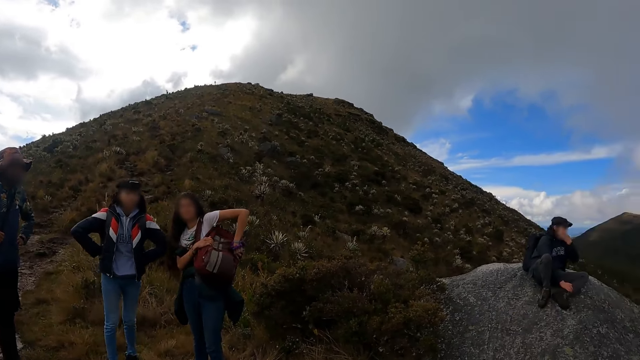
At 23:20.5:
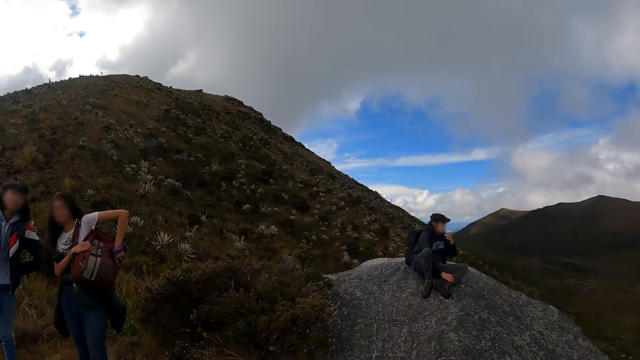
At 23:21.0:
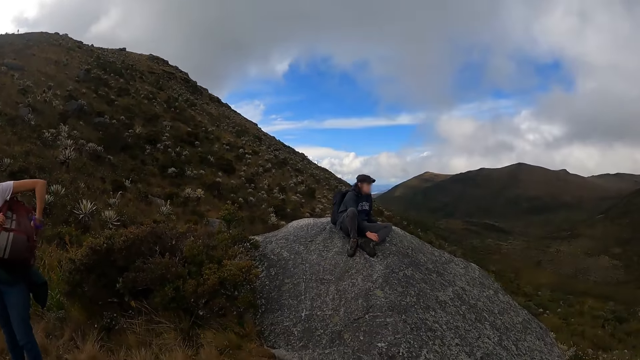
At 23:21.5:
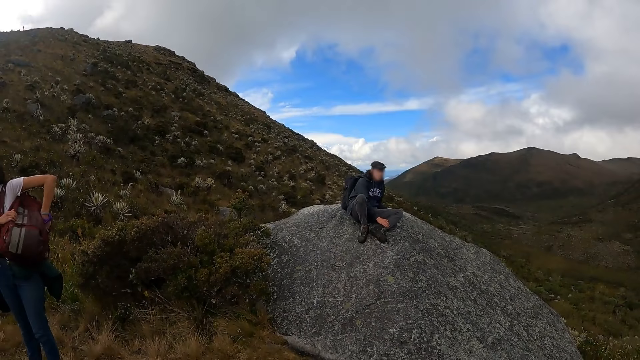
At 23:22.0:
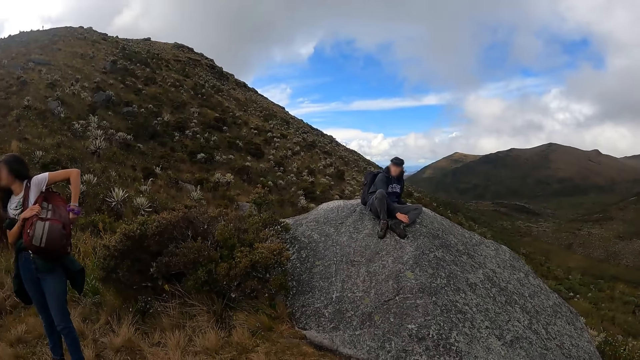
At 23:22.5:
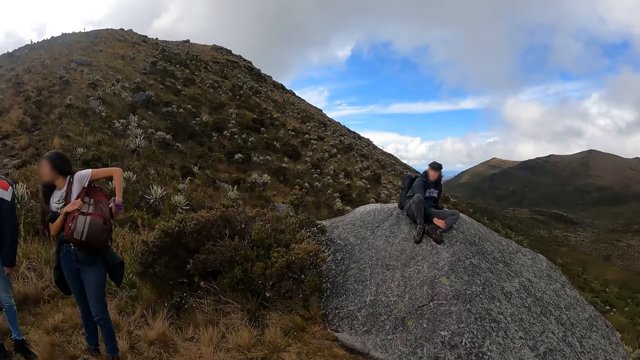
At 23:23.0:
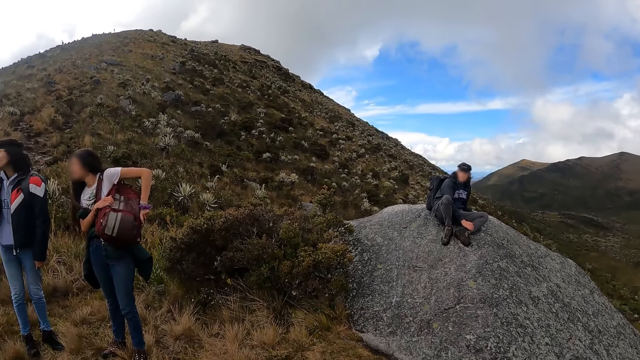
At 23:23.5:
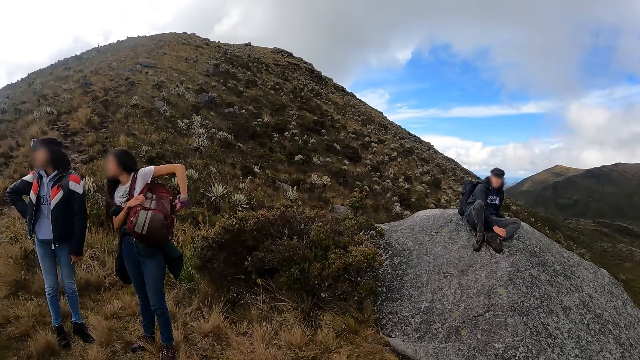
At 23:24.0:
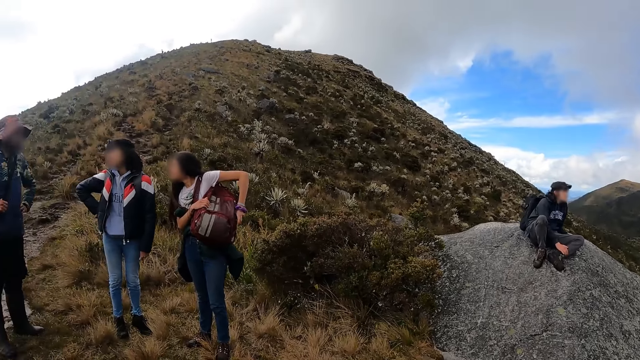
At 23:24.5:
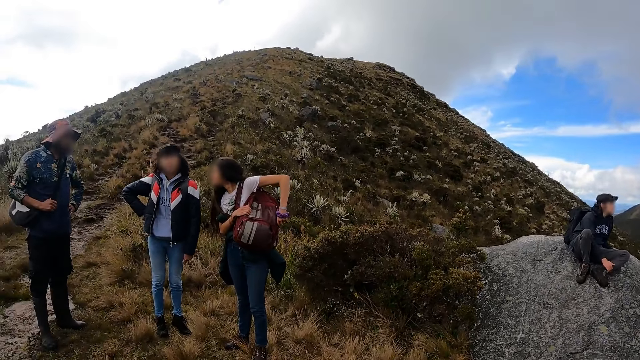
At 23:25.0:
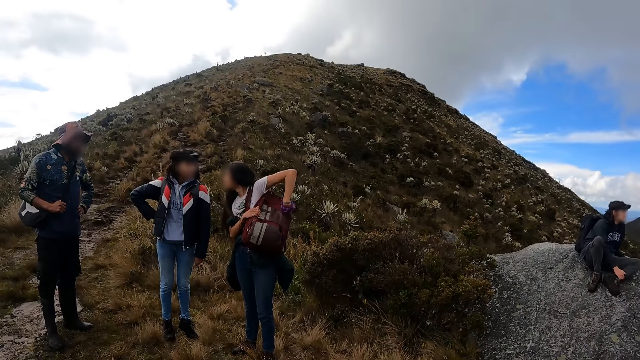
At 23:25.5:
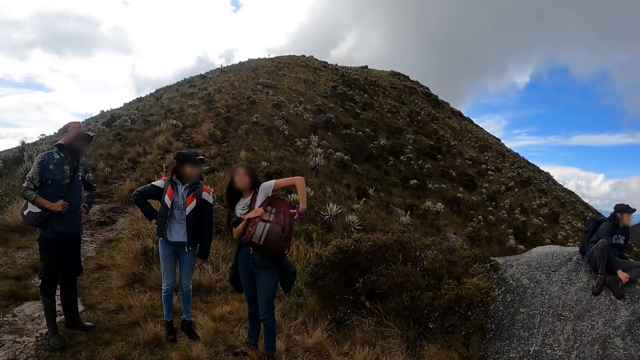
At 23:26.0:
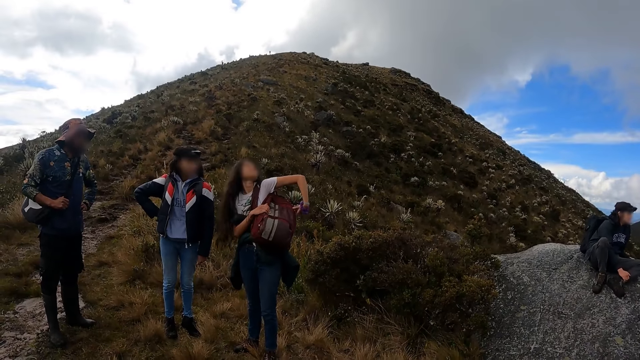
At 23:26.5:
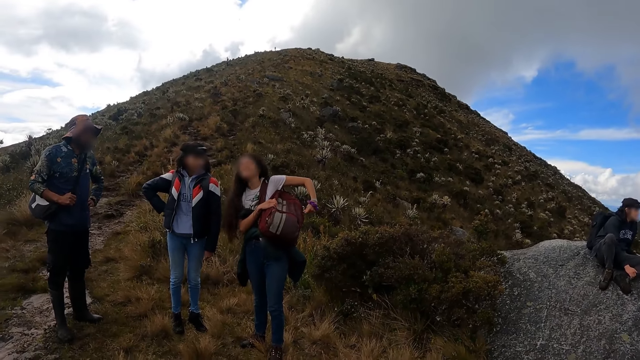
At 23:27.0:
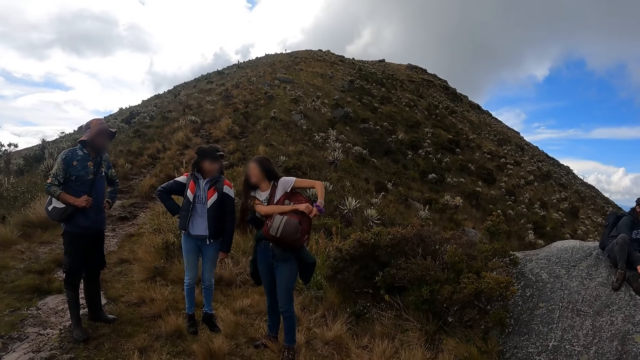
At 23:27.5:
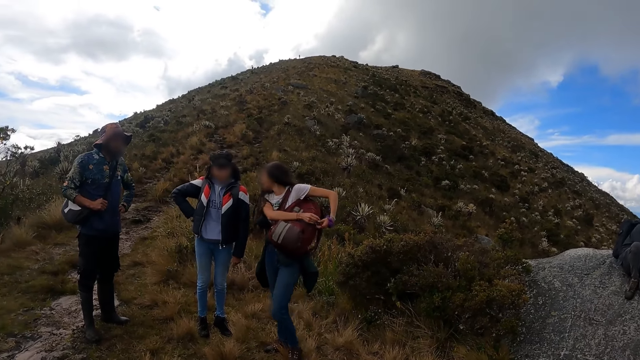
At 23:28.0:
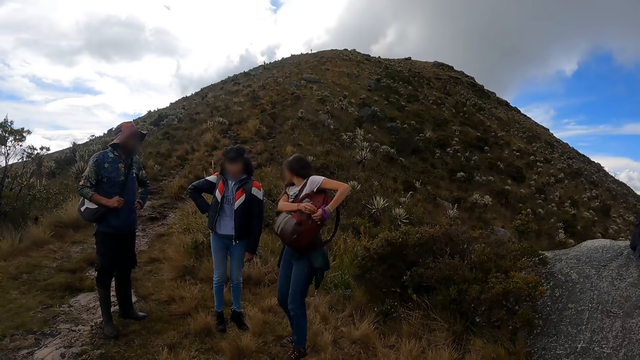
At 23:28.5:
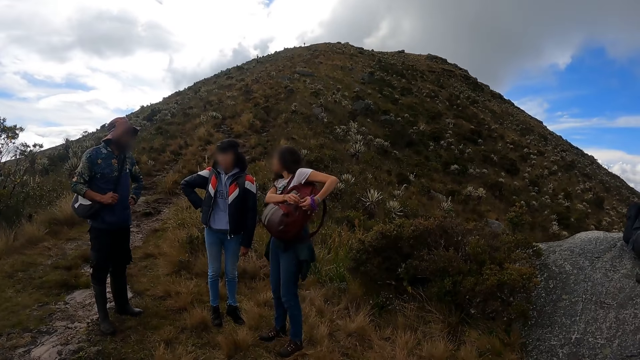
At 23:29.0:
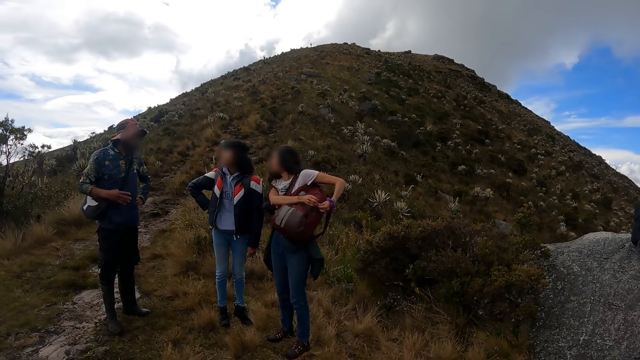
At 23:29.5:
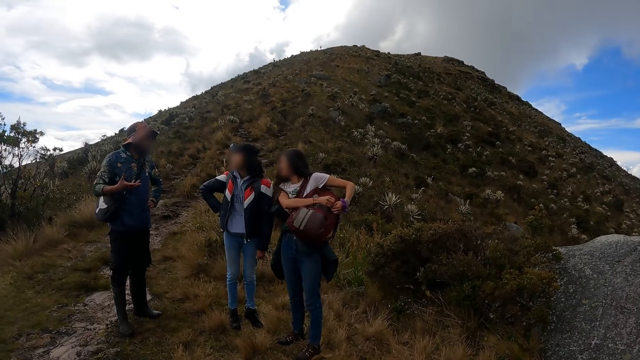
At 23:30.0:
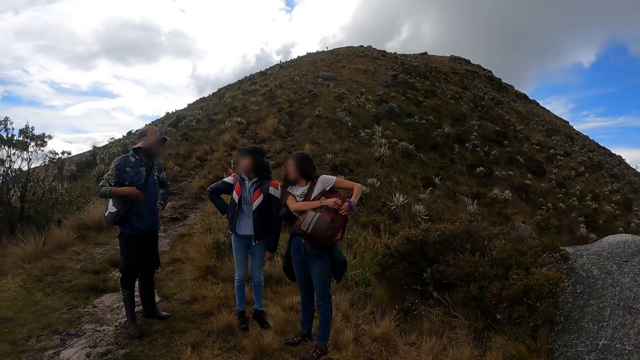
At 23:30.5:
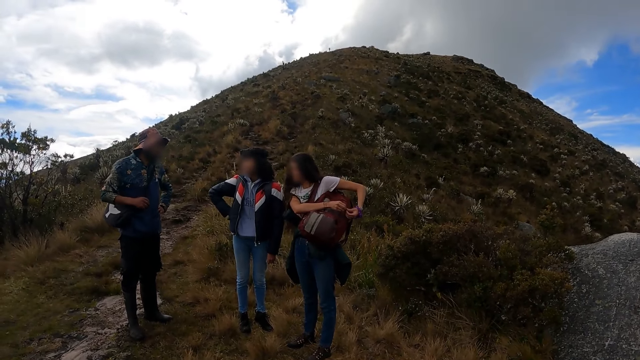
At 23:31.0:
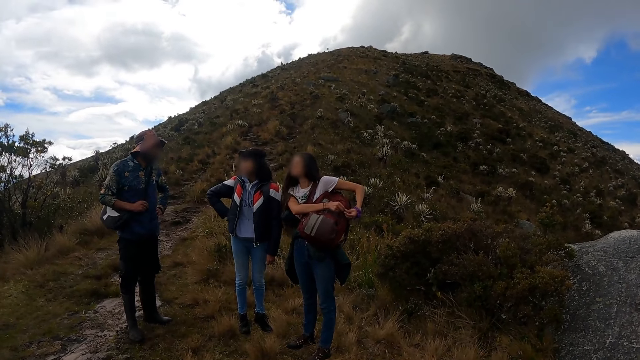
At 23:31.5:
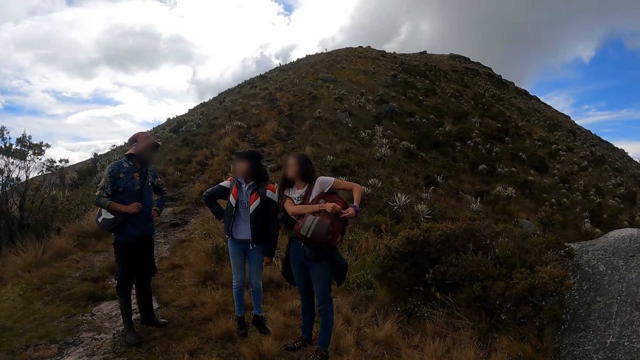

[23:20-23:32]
The first man interacts with a third woman and the other woman. The other woman zips the front bag with her left hand.

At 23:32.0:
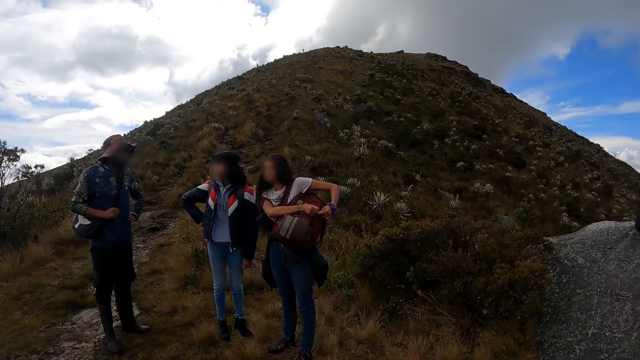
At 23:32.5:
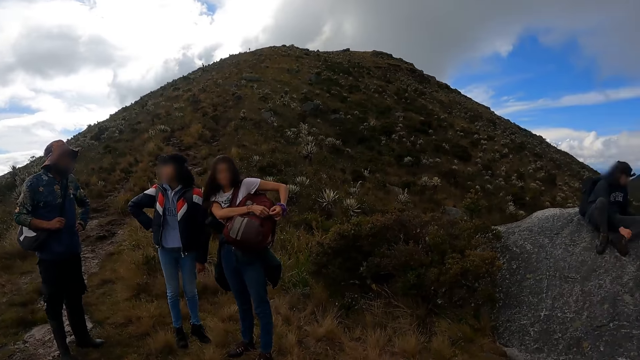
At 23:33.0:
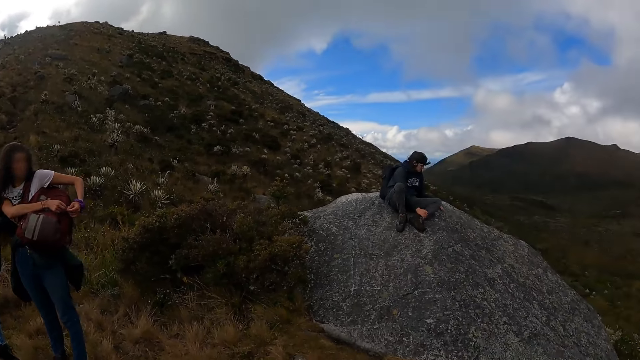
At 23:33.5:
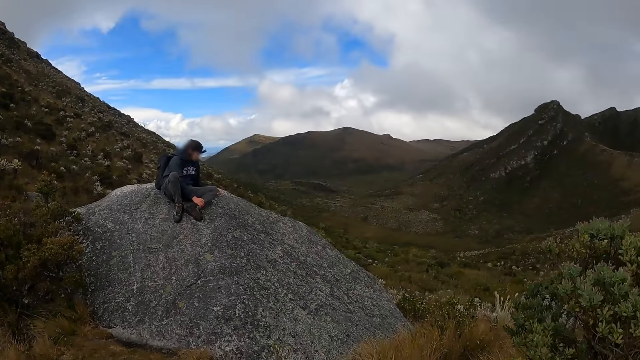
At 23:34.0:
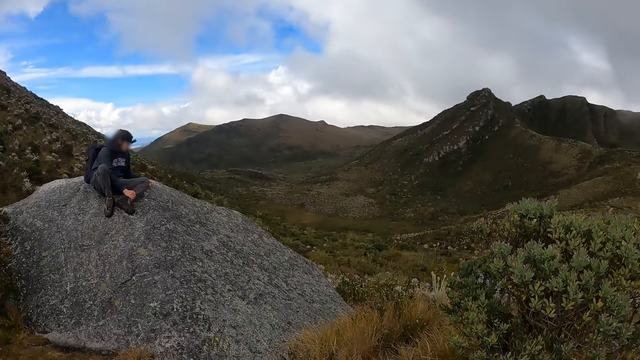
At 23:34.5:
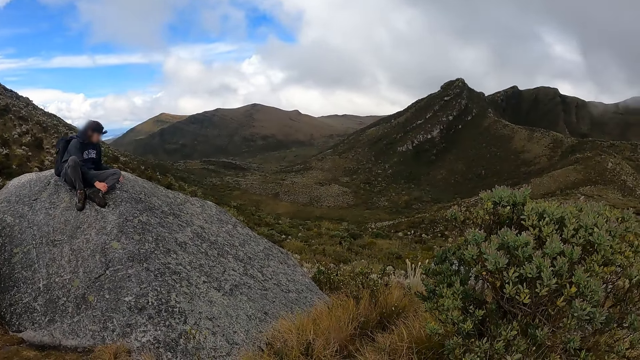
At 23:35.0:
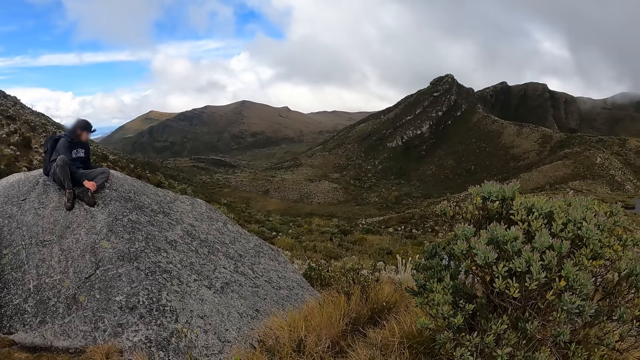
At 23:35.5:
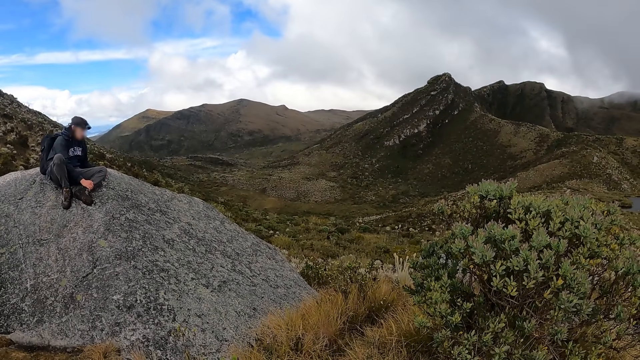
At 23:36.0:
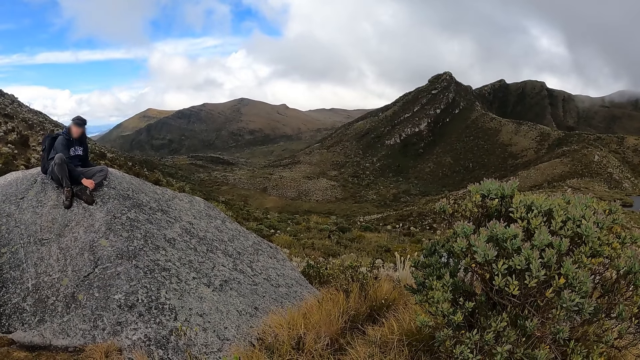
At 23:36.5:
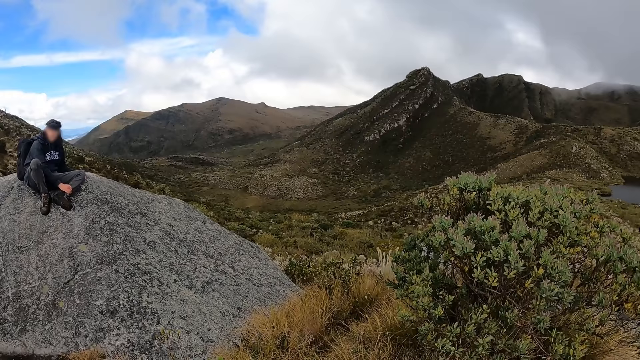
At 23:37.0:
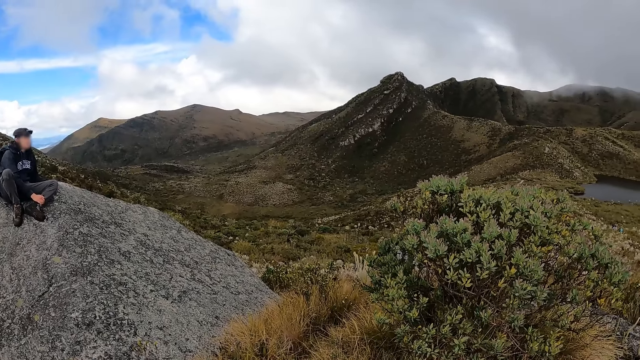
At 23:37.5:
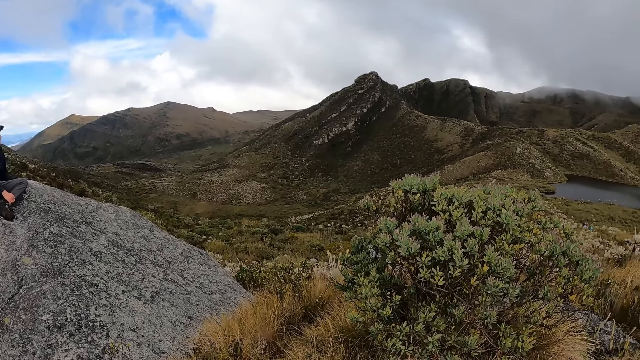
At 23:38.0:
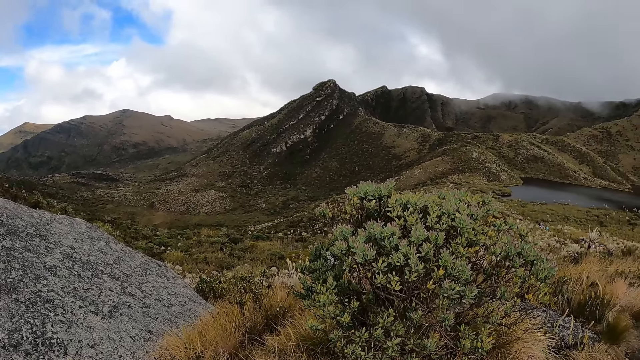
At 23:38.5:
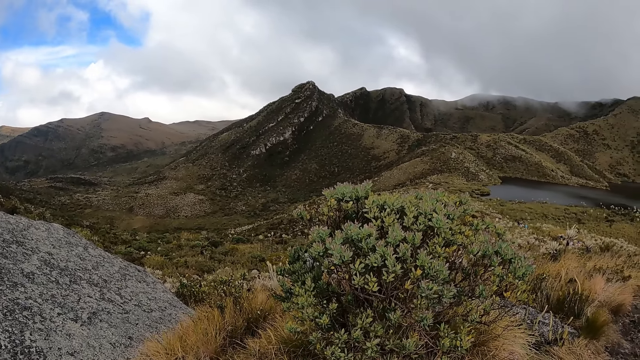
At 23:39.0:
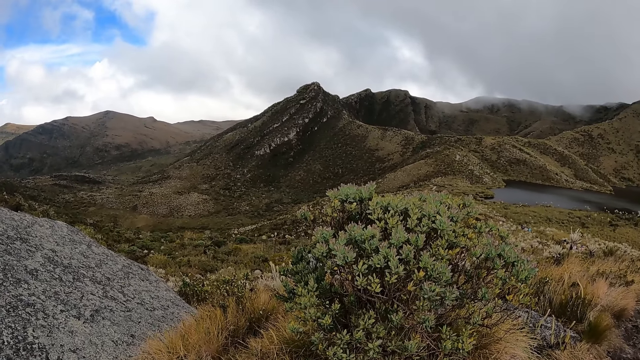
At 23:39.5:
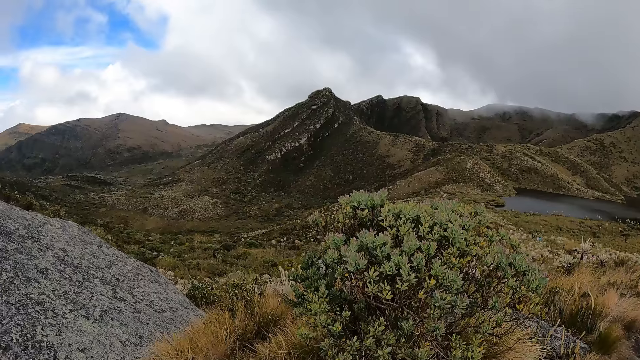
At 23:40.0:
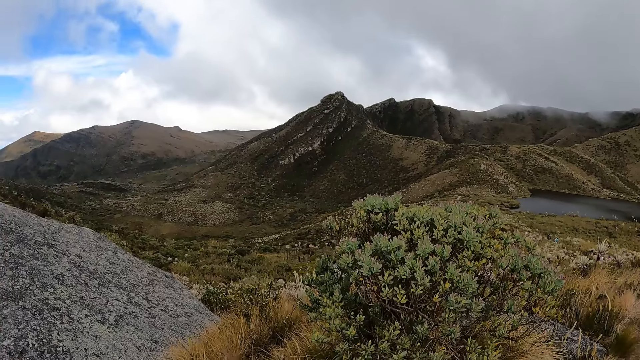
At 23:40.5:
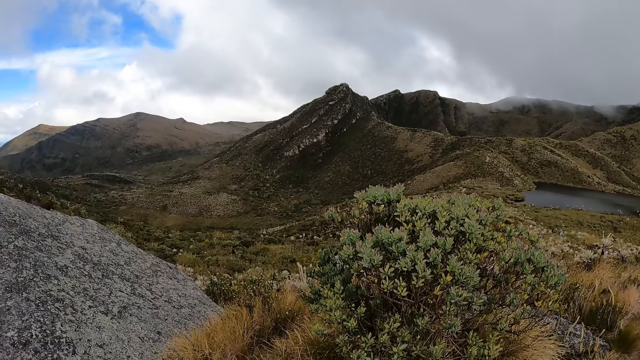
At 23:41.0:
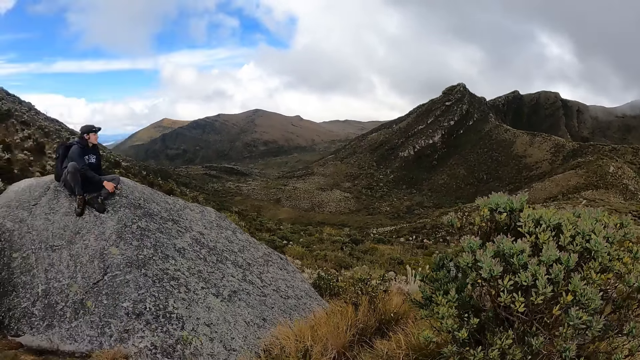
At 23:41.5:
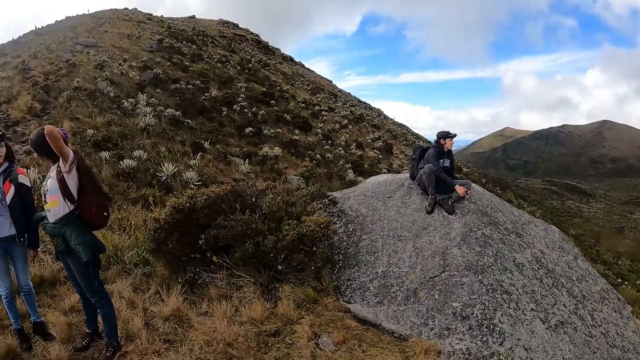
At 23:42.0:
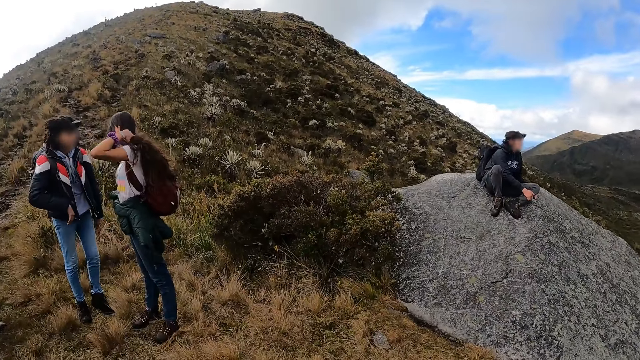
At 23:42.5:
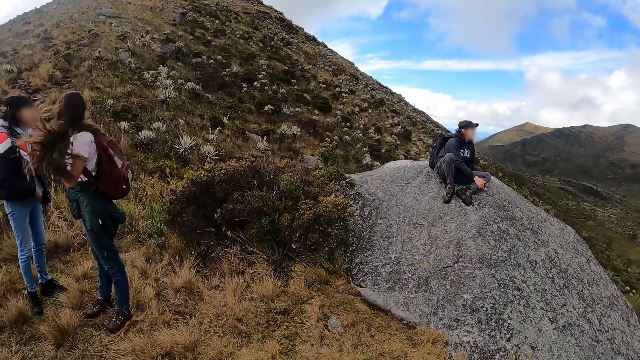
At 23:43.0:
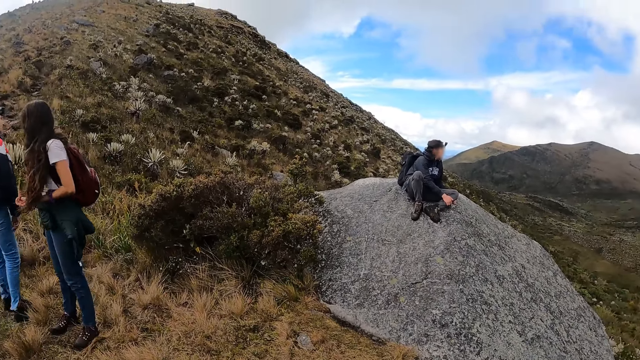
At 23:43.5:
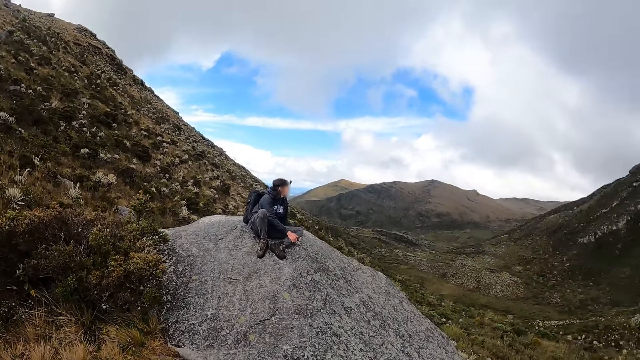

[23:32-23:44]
The other woman interacts with the third woman and moves her hair to the front with her left hand.
